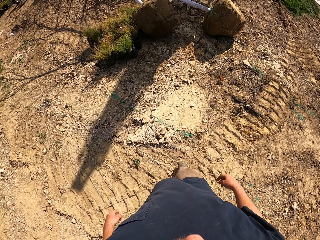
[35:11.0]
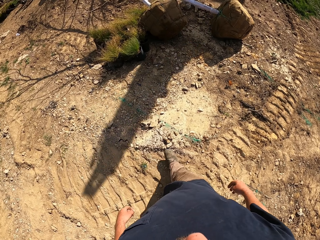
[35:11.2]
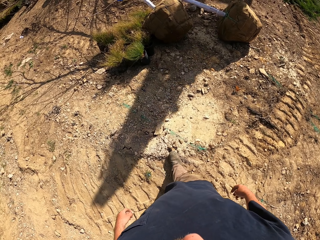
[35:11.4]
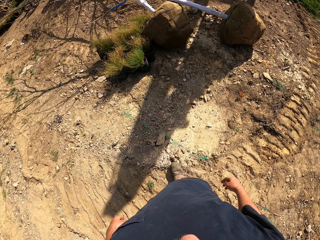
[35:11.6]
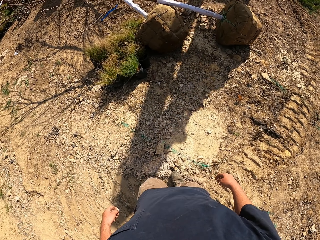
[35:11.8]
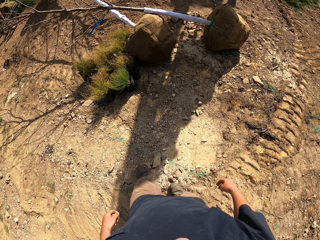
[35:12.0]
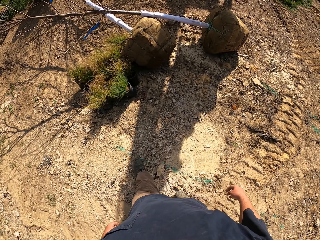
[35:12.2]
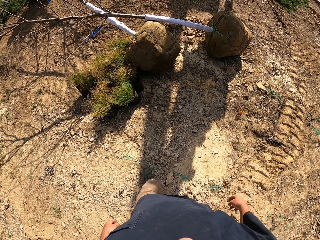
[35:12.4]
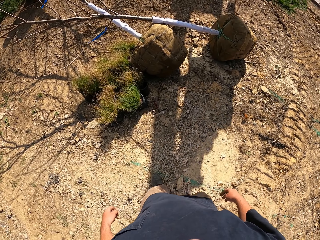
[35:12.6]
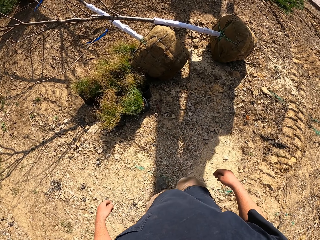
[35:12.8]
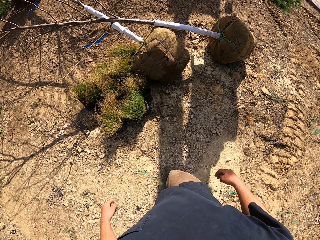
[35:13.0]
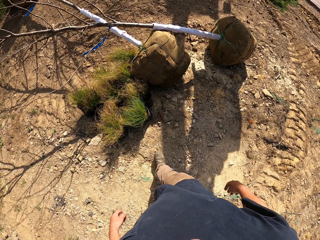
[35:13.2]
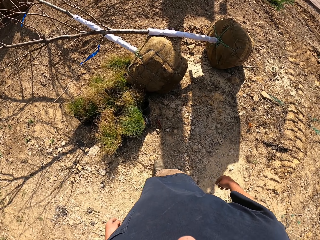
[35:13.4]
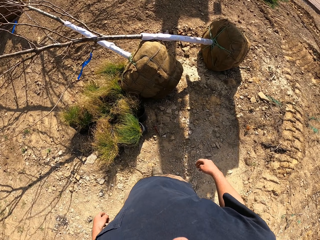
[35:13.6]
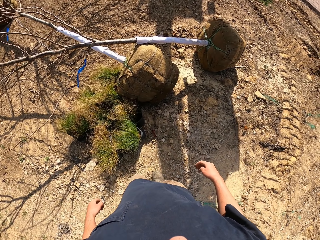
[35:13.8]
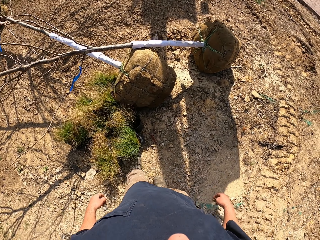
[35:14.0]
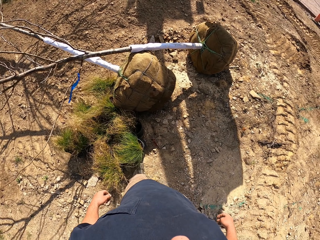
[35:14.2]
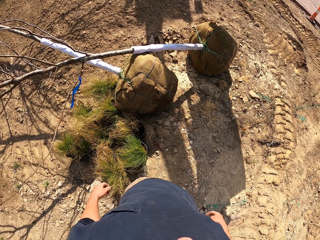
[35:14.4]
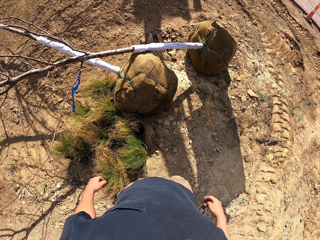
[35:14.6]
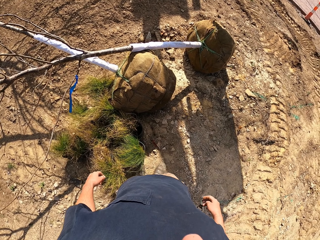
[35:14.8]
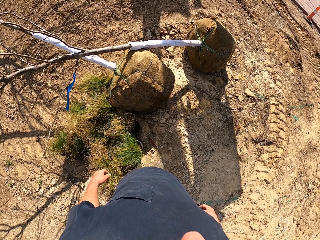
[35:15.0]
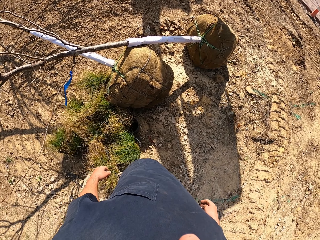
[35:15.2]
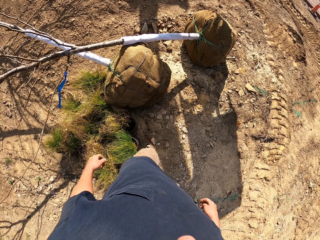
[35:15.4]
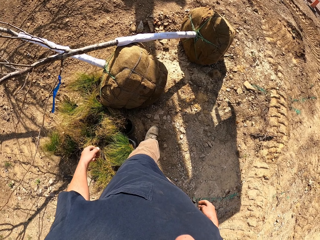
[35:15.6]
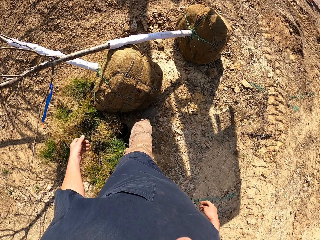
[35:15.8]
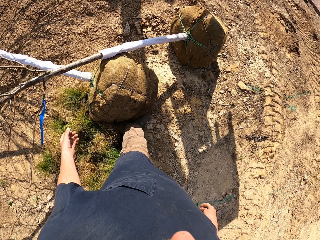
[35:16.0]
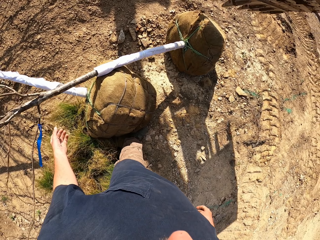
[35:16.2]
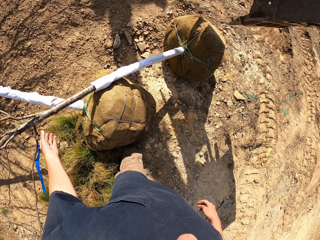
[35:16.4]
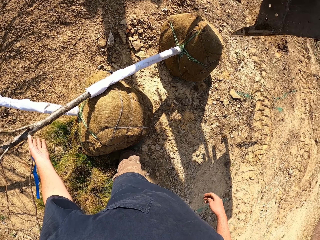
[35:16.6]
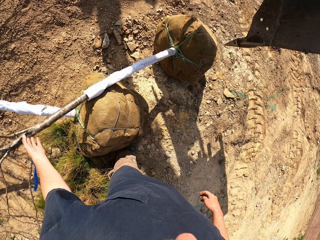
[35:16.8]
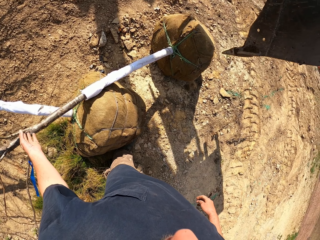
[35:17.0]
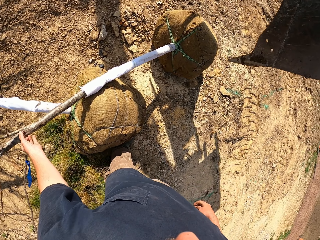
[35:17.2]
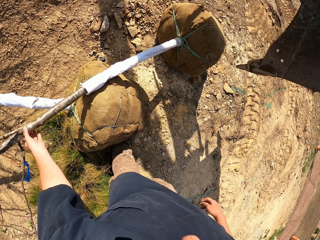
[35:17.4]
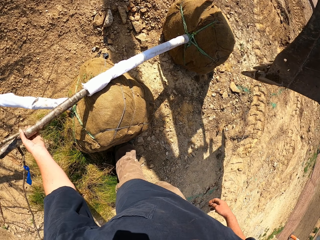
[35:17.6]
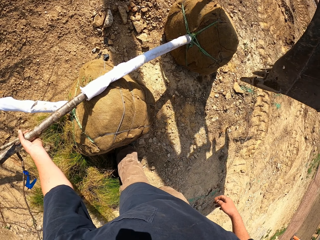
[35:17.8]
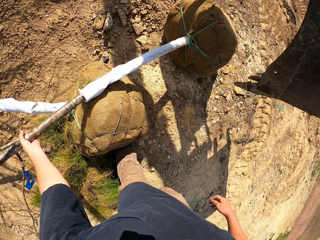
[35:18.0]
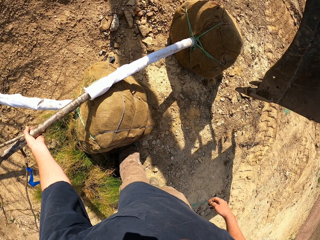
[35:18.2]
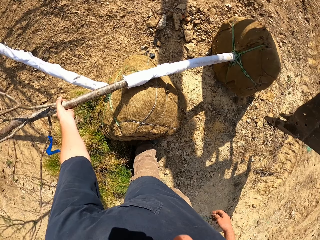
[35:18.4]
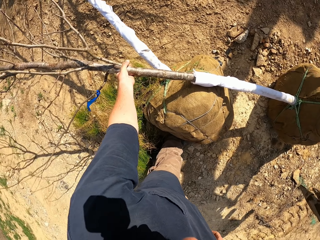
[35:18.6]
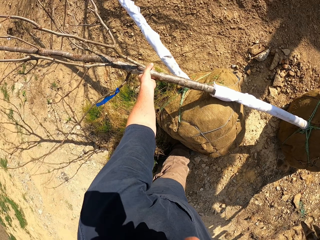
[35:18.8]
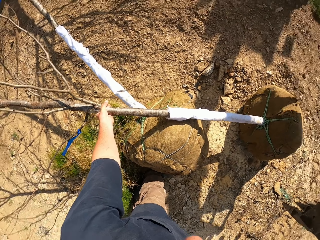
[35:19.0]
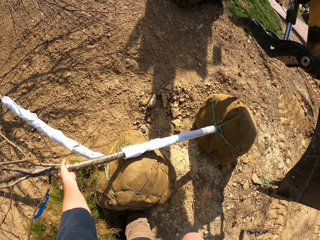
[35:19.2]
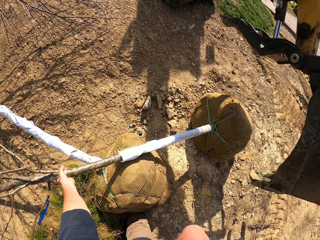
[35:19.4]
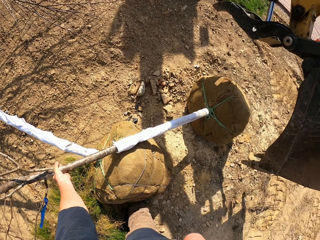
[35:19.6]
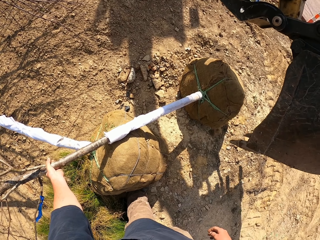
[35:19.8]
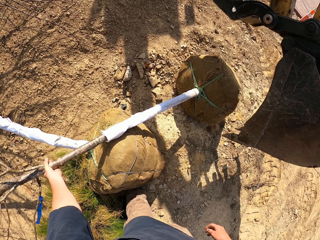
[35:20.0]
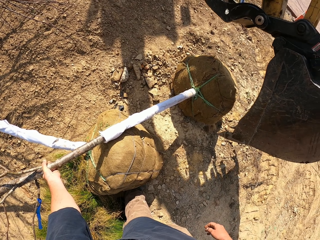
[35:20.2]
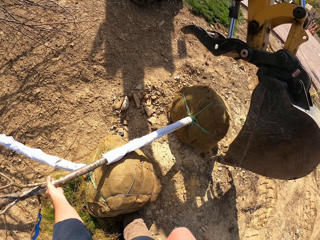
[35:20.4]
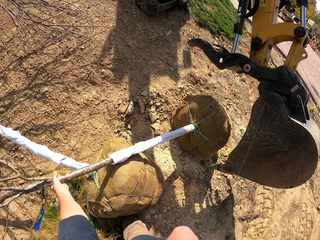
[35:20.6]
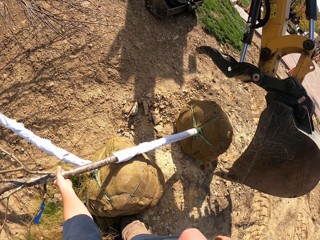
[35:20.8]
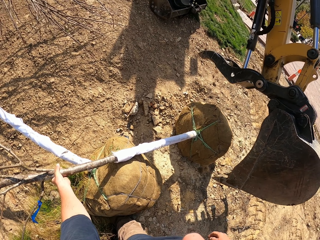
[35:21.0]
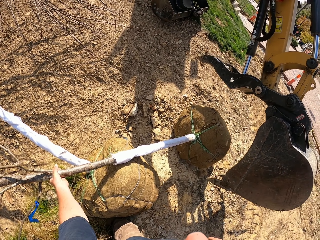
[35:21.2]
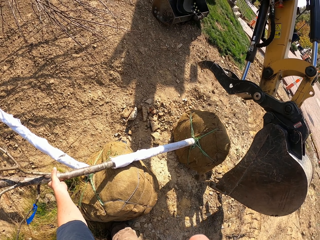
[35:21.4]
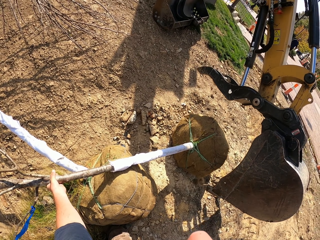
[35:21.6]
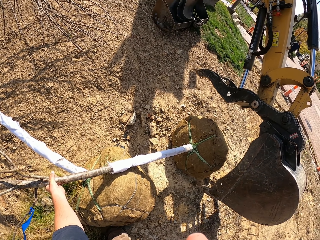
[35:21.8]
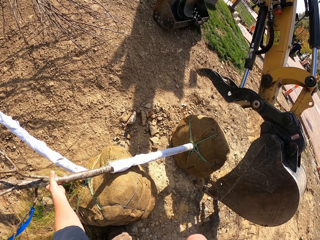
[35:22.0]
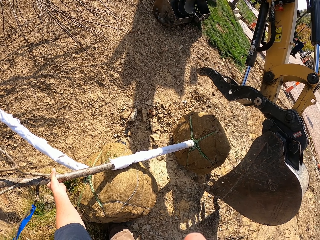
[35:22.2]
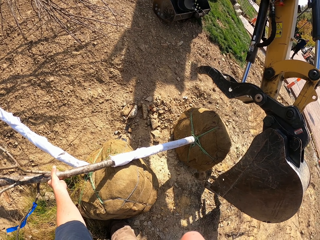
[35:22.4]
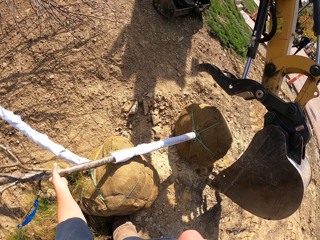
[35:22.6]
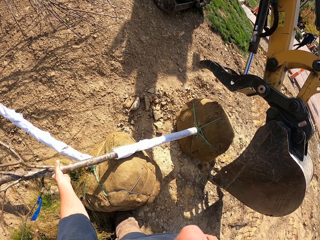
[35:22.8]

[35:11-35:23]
The camera wearer moves towards the tractor. They hold the tree from the ground. They turn around.

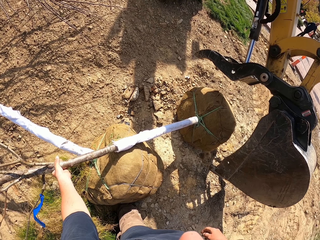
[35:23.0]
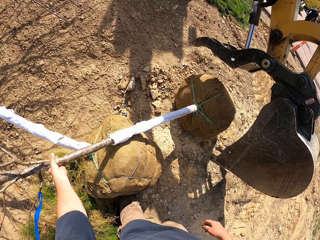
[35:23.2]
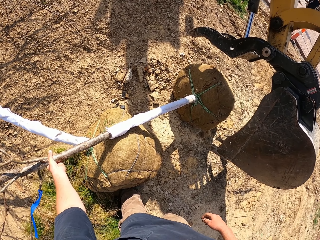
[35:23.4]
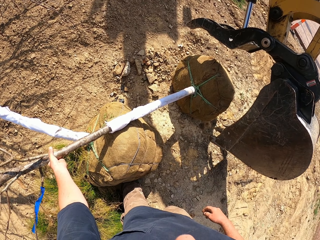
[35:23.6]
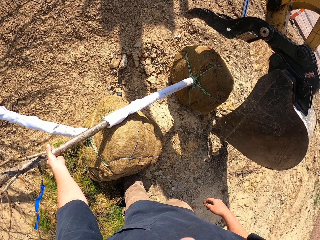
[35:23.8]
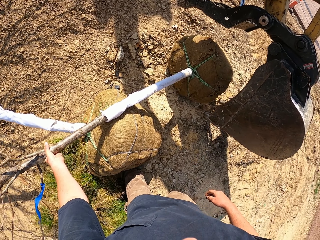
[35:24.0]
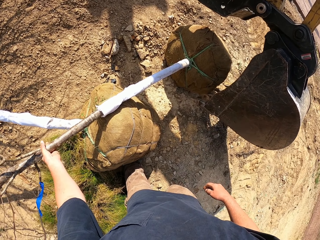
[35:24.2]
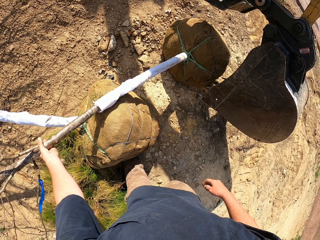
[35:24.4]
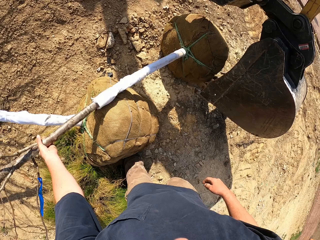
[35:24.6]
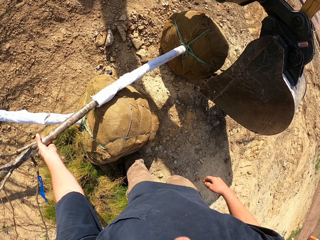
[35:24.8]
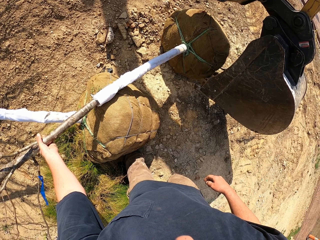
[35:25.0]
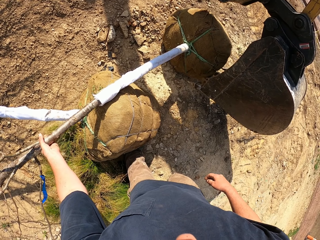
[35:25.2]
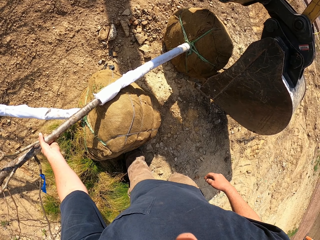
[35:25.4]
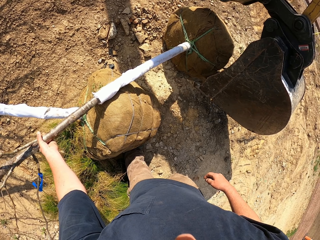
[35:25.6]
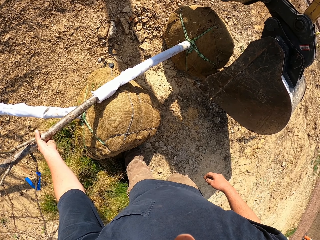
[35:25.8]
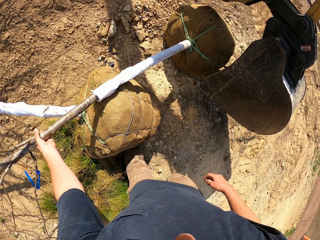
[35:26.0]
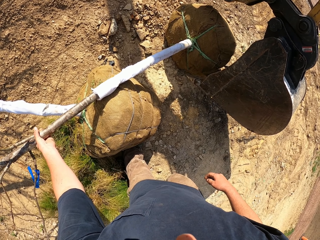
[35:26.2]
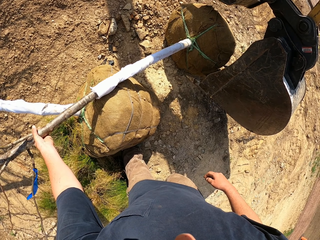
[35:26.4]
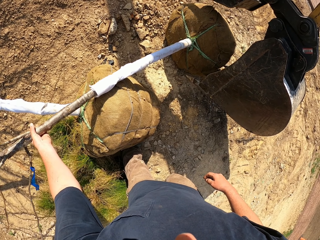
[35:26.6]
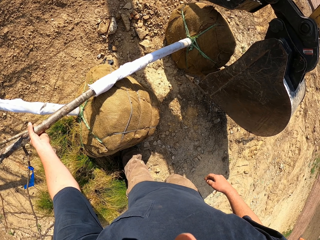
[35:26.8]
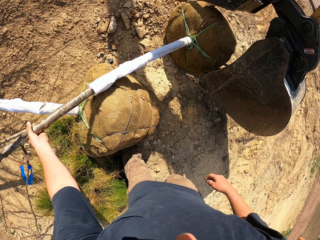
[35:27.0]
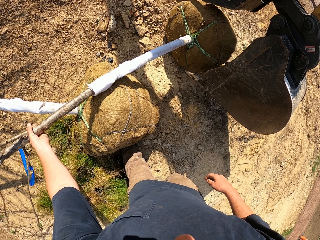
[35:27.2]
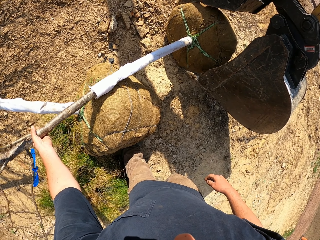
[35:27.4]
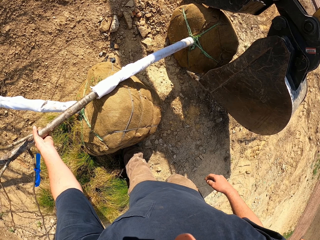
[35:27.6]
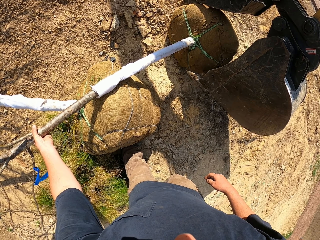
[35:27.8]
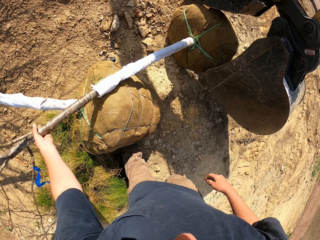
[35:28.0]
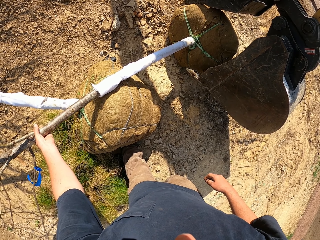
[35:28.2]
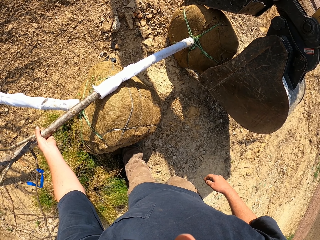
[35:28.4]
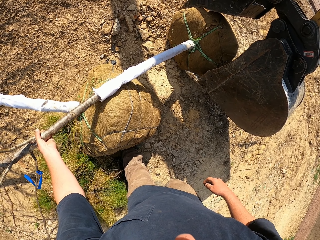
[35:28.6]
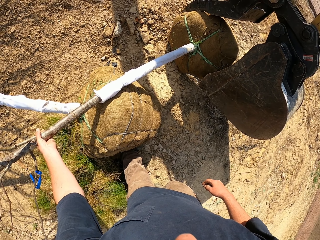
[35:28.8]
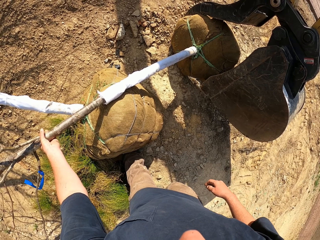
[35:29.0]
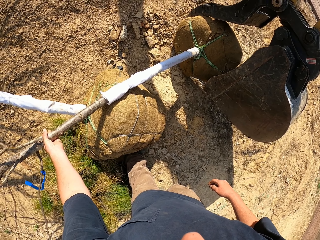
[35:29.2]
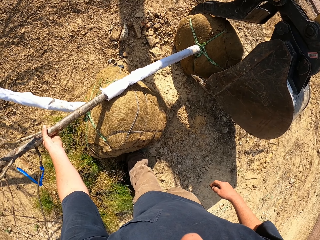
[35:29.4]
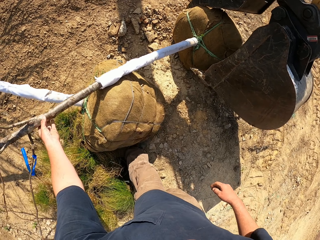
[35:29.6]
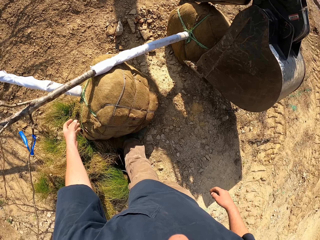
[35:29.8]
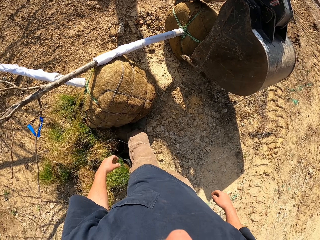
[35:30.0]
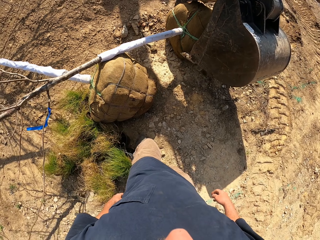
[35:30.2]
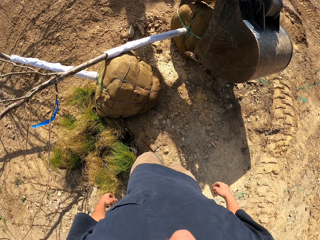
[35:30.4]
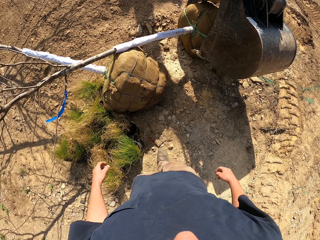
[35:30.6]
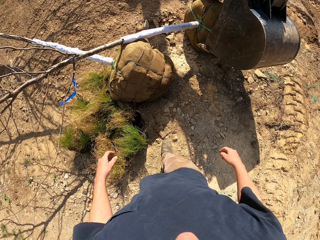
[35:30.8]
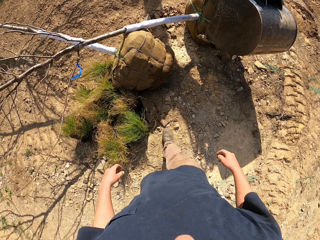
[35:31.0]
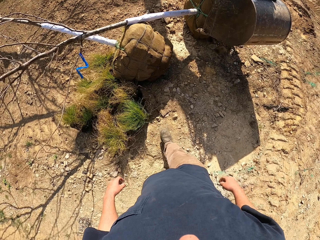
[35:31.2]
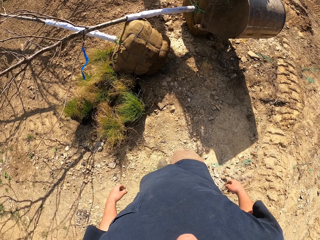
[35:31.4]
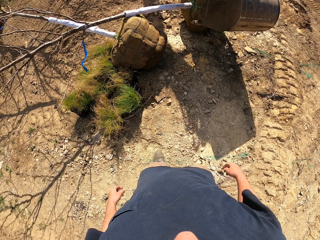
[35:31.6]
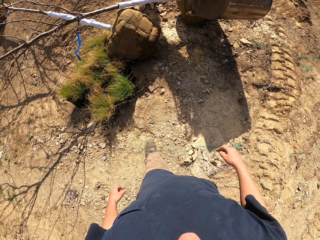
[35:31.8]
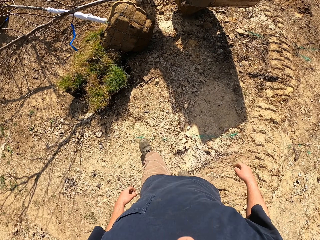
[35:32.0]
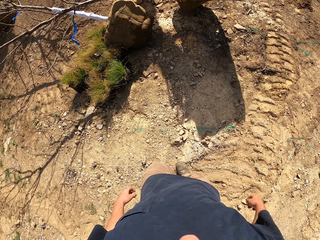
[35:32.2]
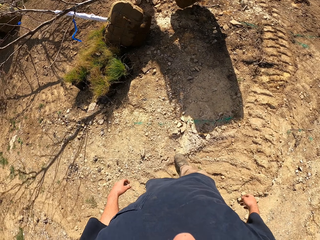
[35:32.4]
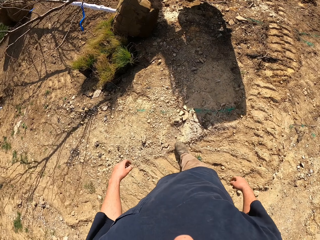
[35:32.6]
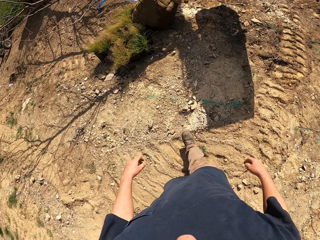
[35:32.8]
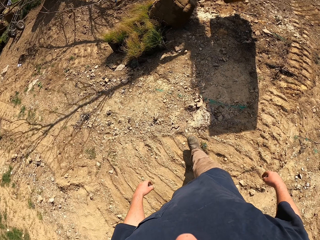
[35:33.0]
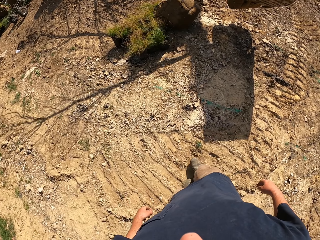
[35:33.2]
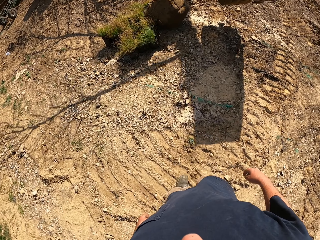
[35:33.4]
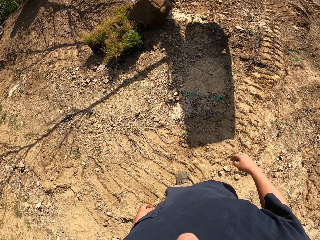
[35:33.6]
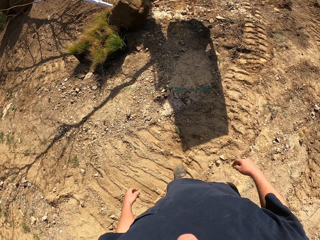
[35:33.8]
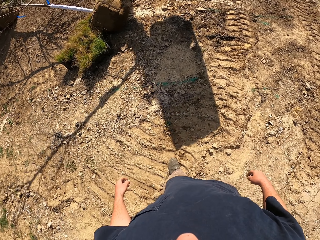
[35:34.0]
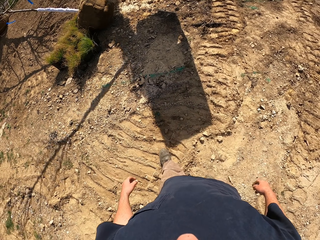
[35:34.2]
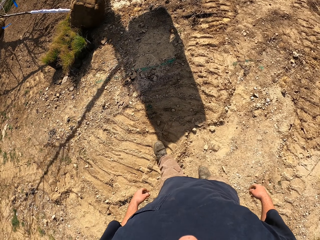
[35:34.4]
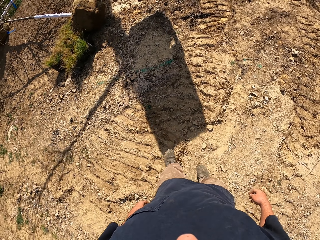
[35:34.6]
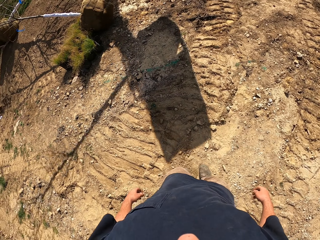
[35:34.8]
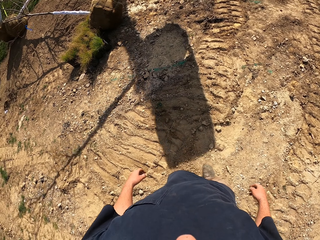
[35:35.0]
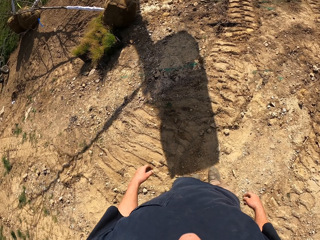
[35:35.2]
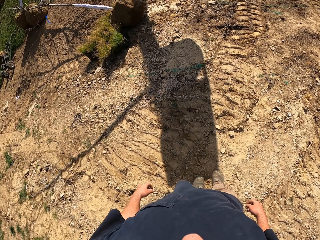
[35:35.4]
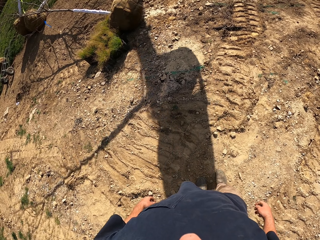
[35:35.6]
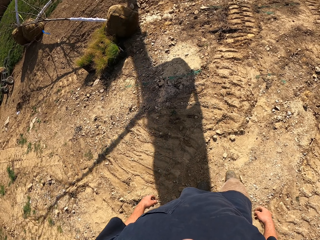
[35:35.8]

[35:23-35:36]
The camera wearer withdraws the left hand from the tree. They walk around. They stare at the tractor. They move back from the tractor.
